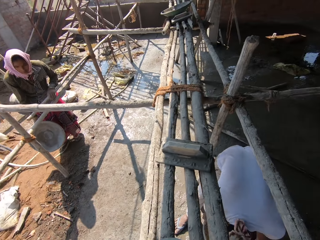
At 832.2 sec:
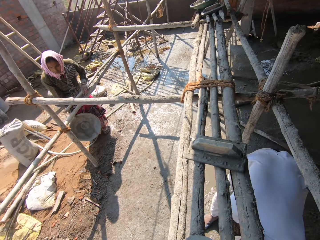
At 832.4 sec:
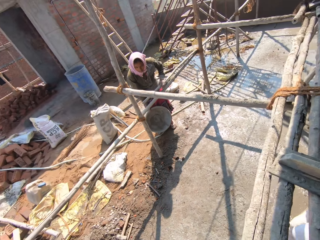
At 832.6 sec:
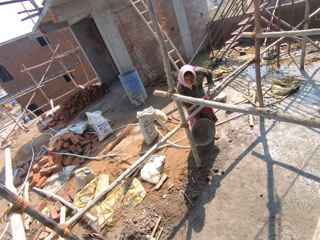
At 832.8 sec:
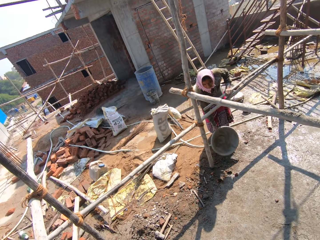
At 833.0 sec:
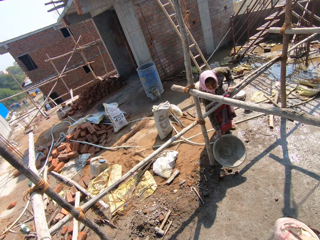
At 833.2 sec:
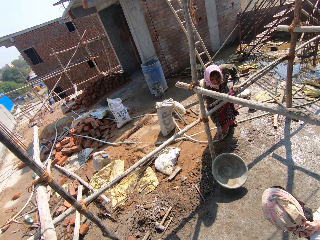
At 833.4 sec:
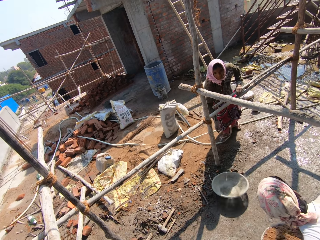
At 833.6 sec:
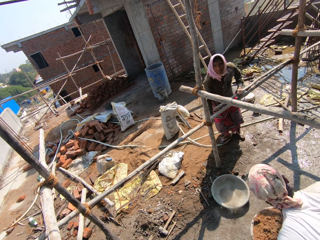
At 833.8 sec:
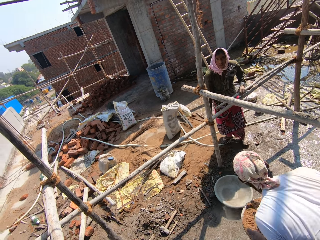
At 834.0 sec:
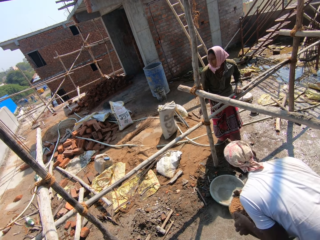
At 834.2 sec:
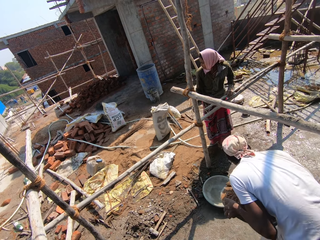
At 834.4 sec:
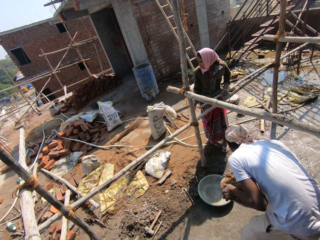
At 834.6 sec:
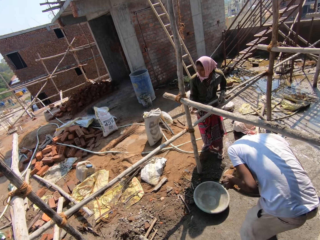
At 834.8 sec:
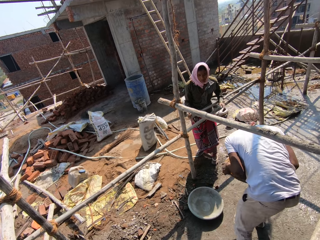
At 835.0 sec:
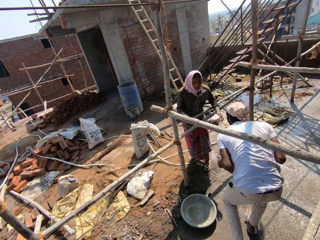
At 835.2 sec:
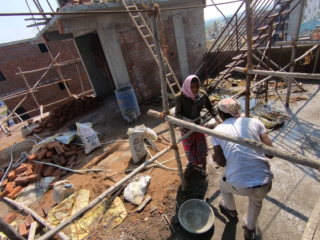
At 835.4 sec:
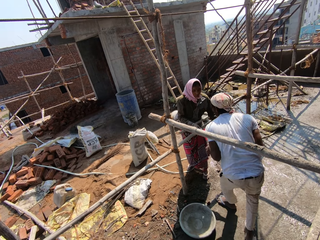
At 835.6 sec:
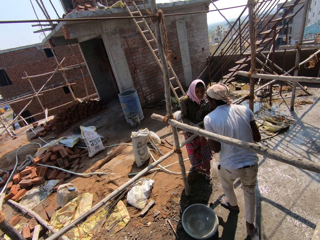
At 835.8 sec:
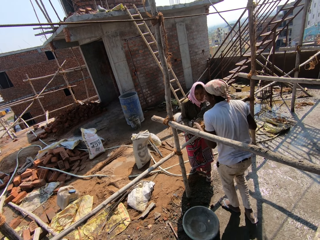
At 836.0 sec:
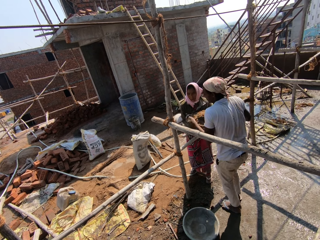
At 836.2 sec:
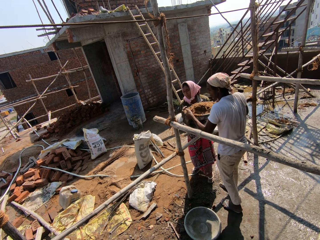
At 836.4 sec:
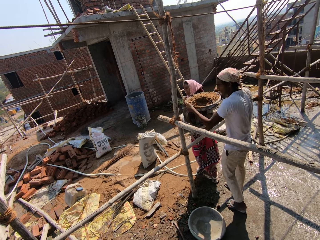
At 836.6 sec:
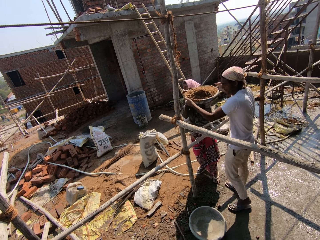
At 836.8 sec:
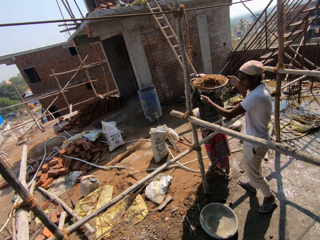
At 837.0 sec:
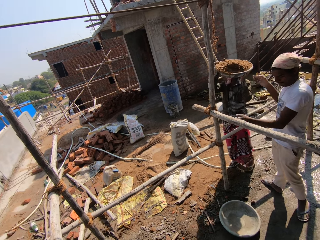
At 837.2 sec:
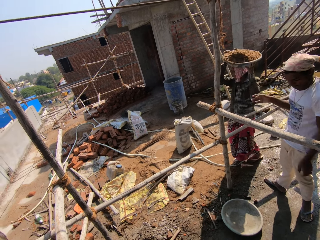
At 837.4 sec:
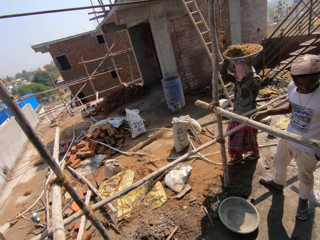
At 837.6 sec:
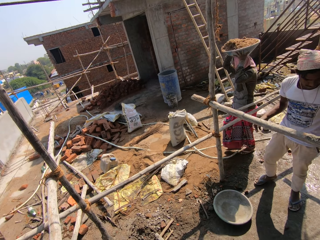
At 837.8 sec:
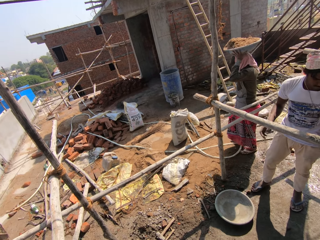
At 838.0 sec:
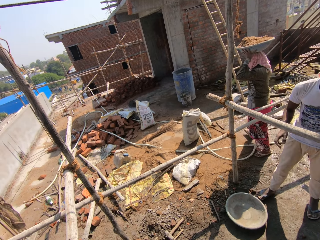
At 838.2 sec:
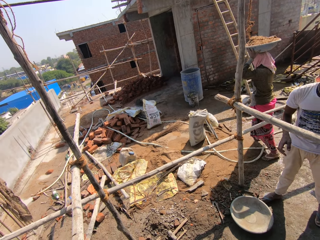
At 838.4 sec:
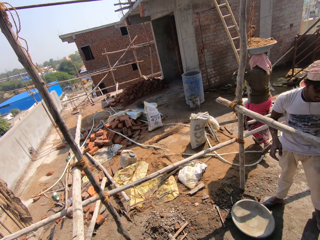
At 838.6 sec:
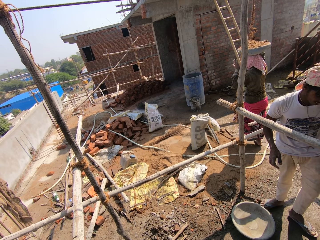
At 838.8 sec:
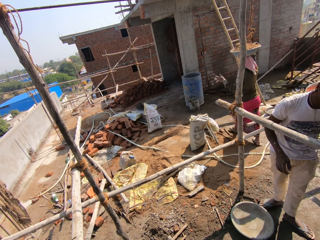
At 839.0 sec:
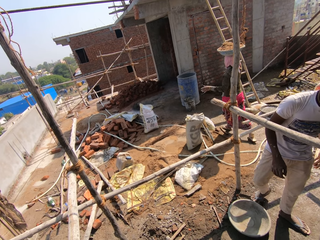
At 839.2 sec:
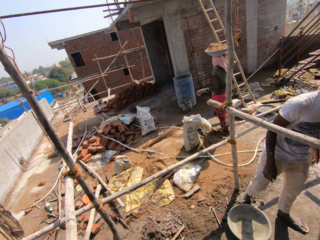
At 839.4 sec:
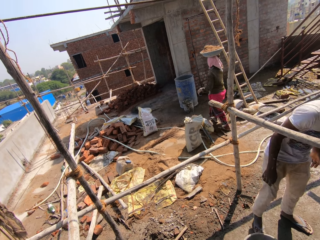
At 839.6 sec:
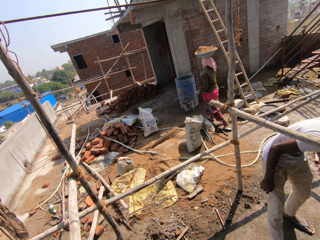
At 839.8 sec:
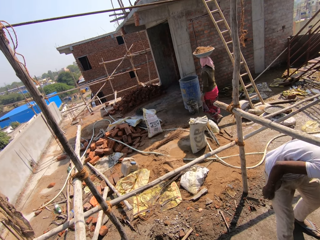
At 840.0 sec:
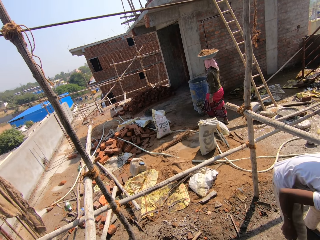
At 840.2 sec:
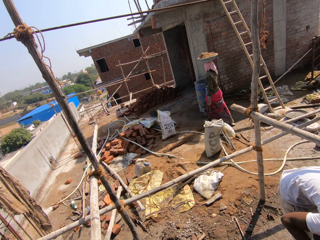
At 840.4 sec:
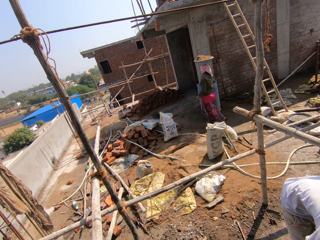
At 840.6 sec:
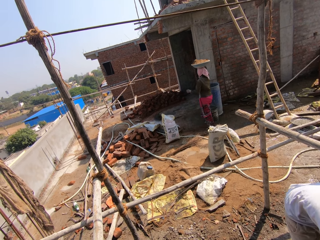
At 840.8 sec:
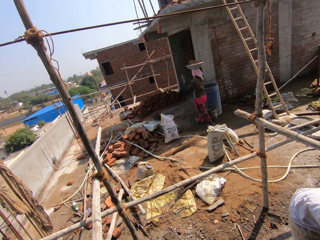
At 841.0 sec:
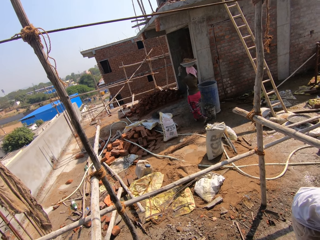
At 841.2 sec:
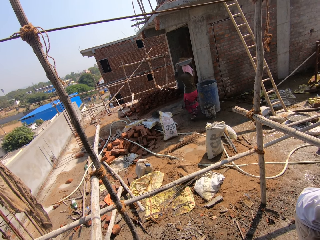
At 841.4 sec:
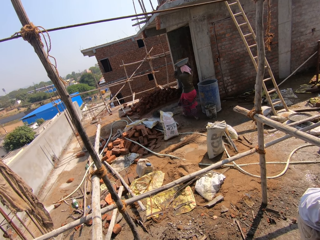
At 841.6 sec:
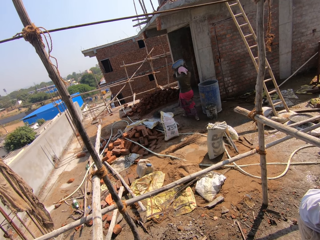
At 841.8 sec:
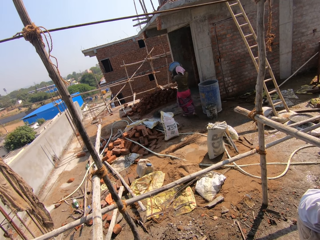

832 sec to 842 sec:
The camera wearer looks at another woman. The woman throws the basin on the floor. The man walks around the construction area. The man gives the woman the sand. The woman walks around the construction area. The man adjusts the basin with a leg. The woman walks around the construction area.

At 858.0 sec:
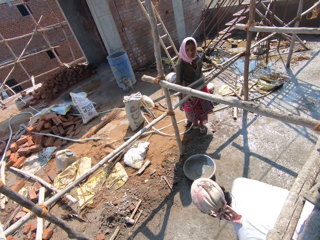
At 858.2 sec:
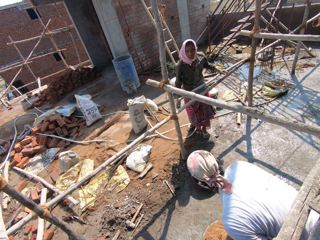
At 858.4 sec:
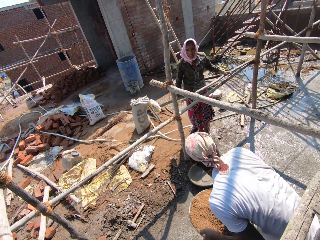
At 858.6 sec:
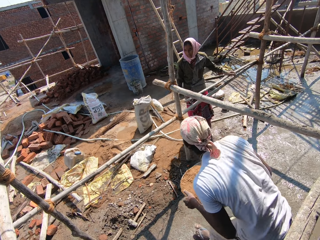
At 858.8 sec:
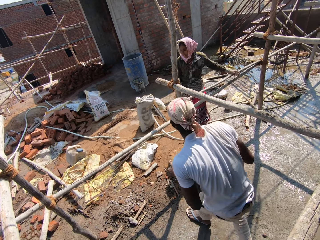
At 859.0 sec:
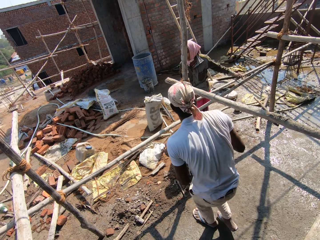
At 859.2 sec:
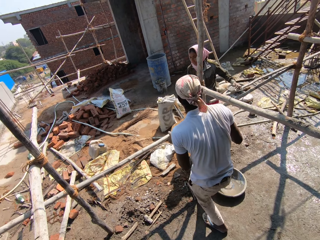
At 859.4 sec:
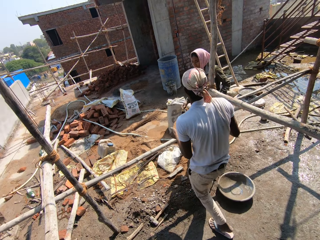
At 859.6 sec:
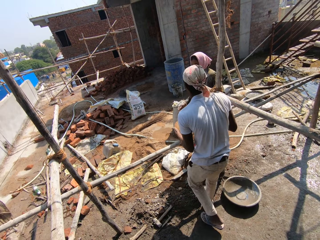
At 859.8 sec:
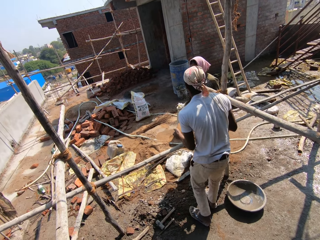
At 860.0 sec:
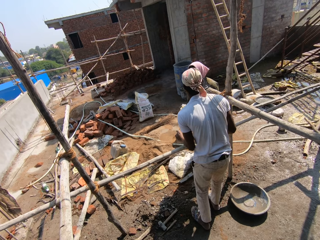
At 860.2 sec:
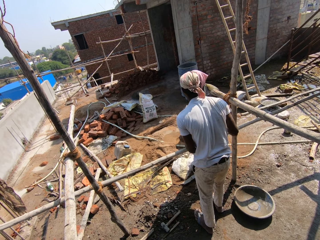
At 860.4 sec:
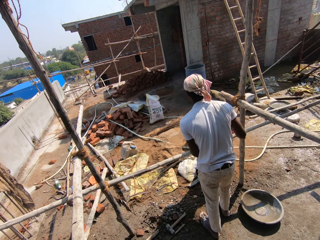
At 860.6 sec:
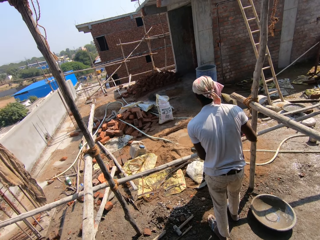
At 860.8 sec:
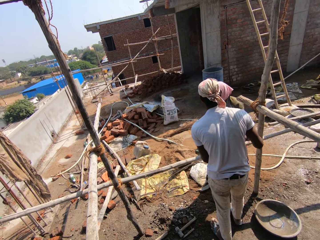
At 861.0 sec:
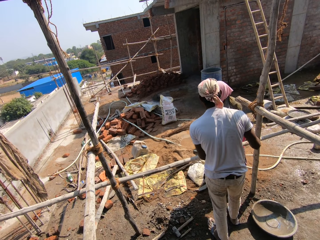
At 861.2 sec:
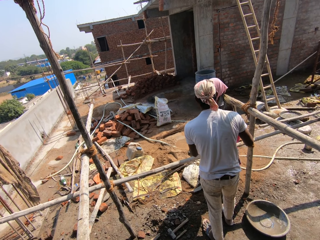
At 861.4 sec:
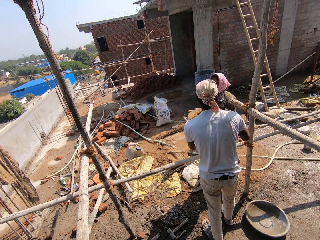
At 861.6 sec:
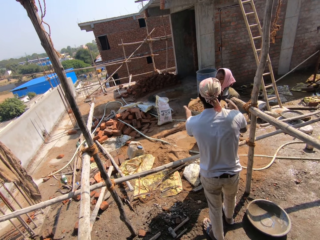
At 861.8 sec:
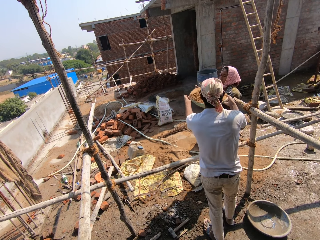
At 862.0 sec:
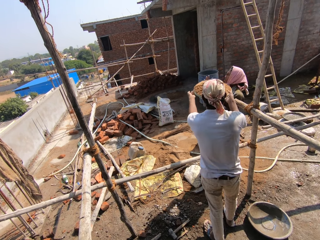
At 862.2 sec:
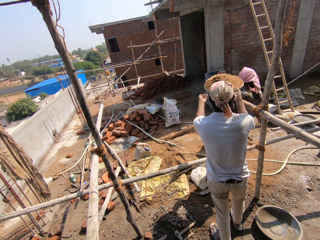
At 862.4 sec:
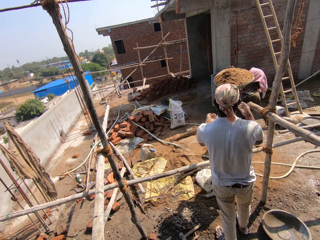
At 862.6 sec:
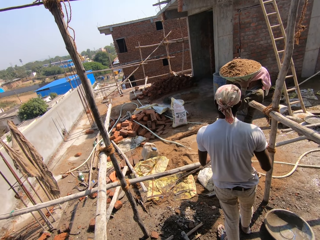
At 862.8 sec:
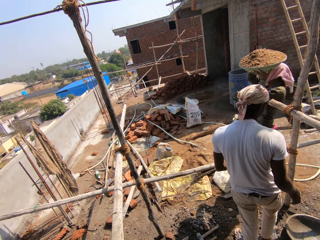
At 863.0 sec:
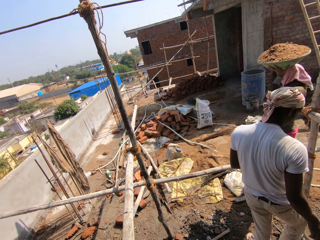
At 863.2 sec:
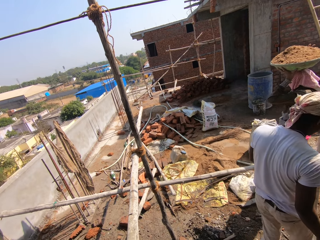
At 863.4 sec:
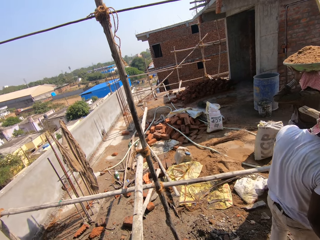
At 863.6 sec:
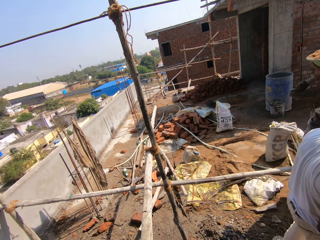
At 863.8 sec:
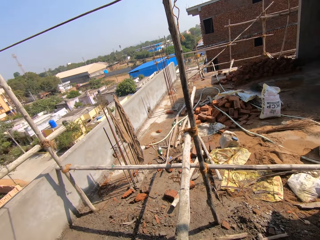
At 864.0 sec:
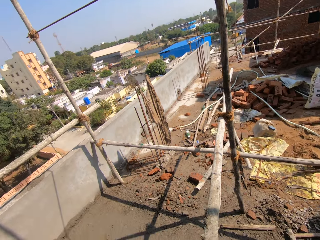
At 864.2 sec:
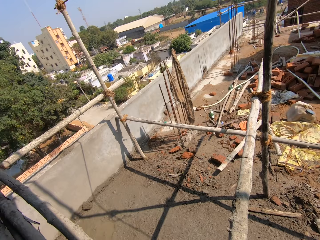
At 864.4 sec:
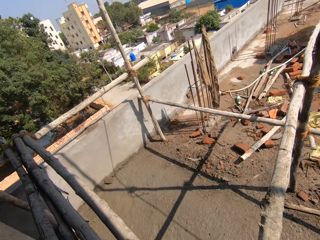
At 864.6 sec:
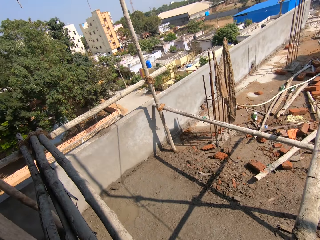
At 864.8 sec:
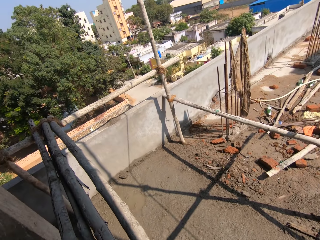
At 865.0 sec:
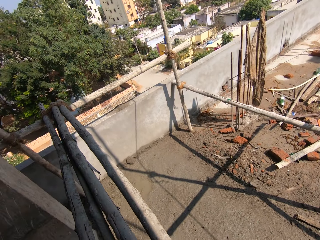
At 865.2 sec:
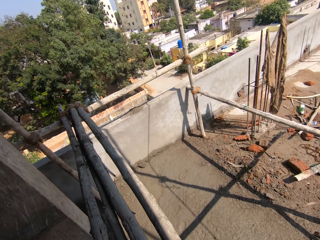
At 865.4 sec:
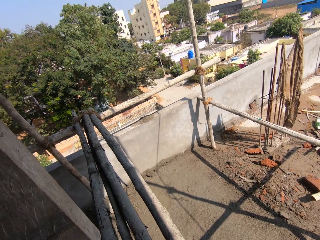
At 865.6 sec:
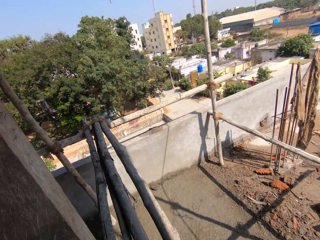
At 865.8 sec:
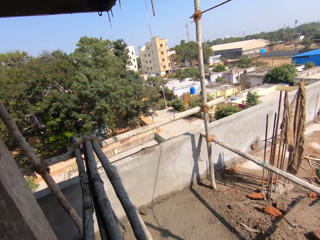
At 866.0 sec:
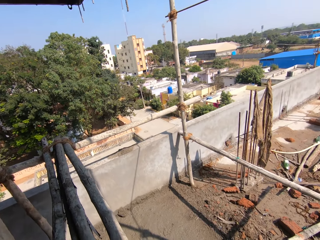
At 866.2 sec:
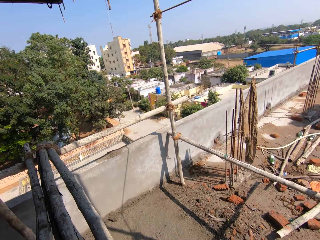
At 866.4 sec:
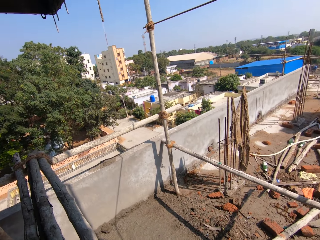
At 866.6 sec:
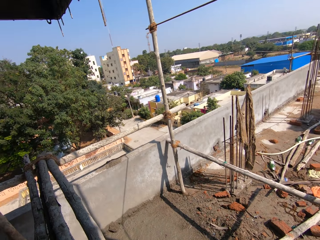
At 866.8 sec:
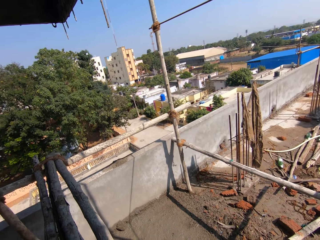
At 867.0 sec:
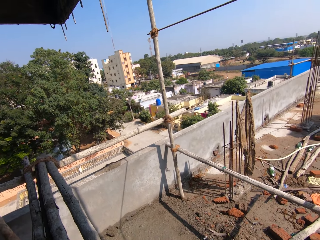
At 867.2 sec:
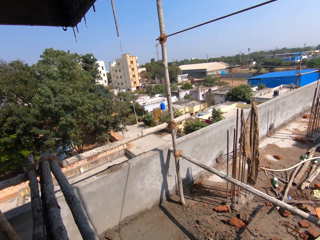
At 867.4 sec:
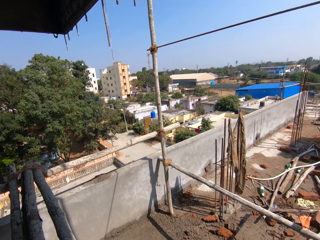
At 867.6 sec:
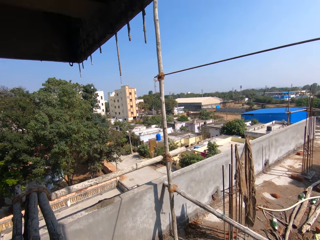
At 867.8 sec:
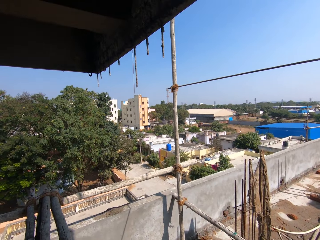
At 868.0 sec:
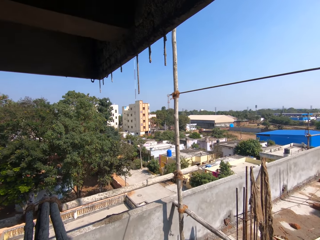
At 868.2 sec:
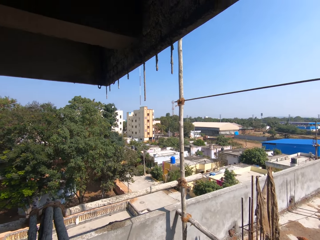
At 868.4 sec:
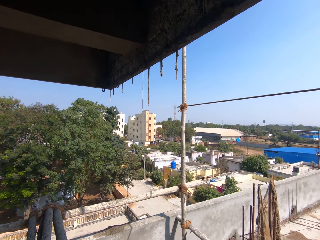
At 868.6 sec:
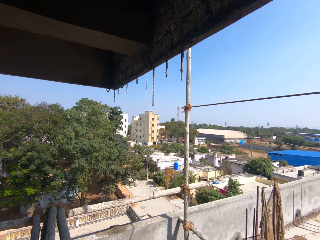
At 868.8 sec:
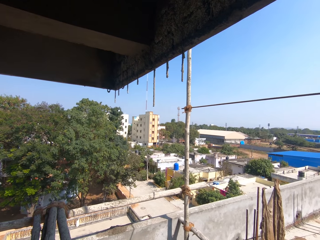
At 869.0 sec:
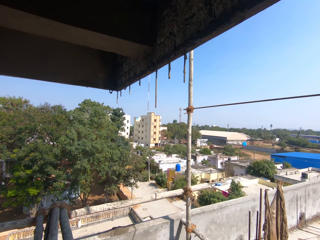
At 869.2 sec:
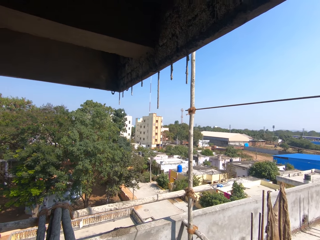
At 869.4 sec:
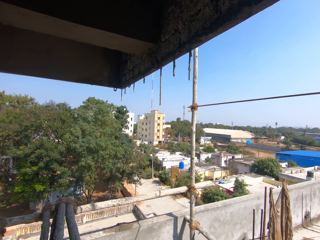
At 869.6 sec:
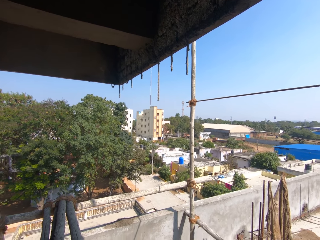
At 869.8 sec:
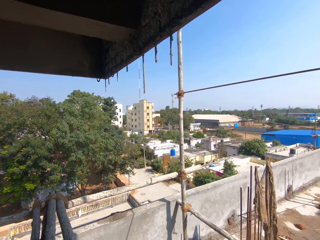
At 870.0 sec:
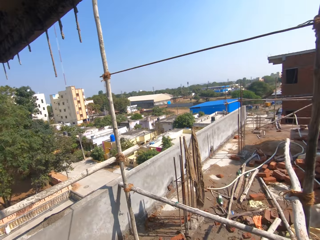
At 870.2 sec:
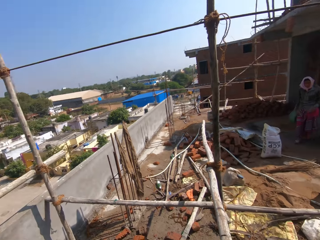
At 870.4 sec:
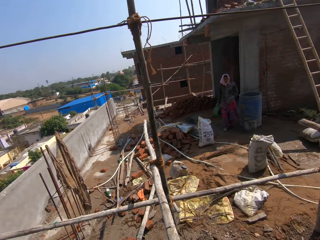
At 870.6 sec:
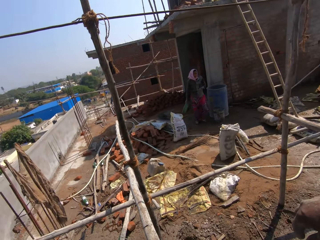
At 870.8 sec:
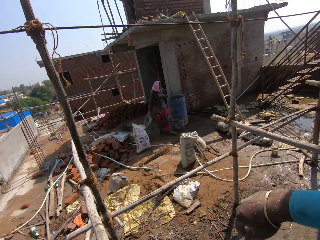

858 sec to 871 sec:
The man walks around the construction area. He walks around the construction area again. The woman walks around the construction area. The man gives the woman the sand. The woman carries the sand. The camera wearer looks around the construction area.
